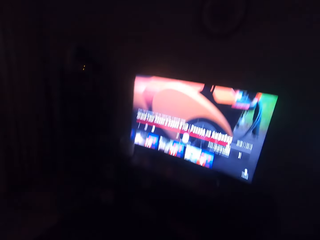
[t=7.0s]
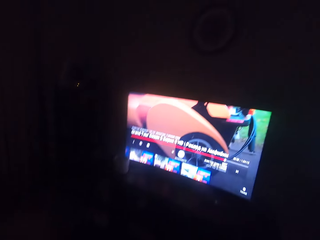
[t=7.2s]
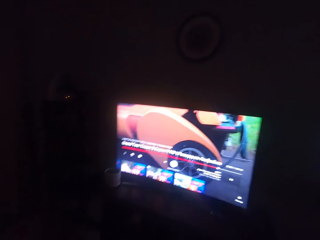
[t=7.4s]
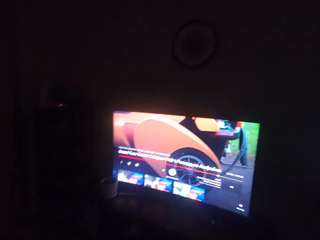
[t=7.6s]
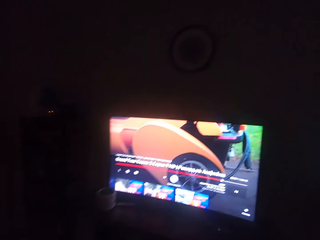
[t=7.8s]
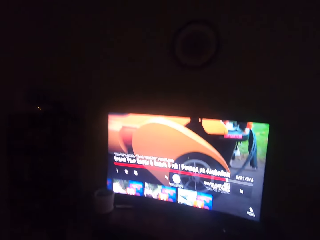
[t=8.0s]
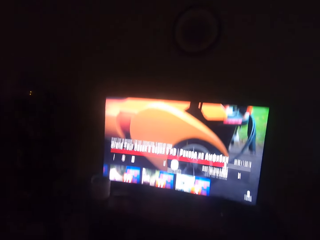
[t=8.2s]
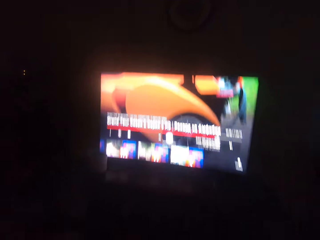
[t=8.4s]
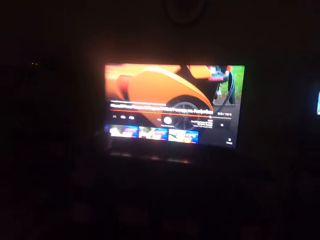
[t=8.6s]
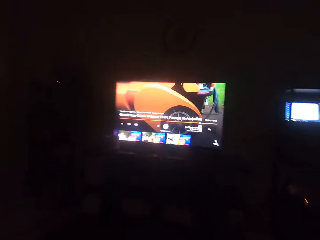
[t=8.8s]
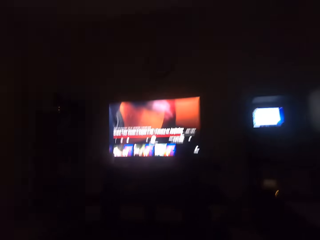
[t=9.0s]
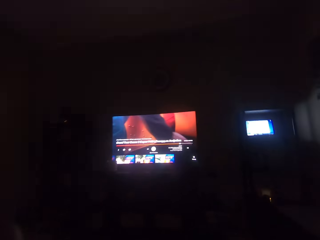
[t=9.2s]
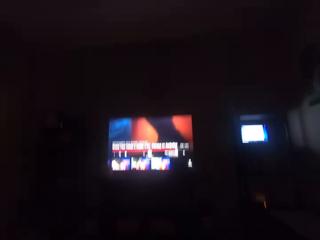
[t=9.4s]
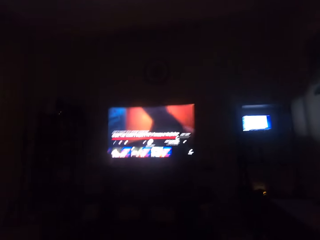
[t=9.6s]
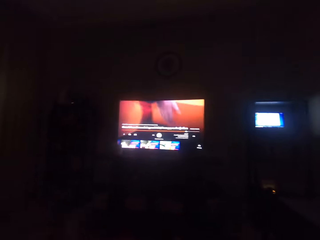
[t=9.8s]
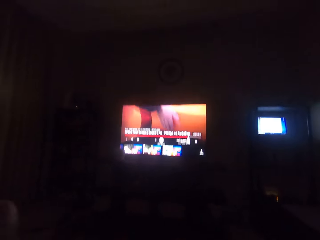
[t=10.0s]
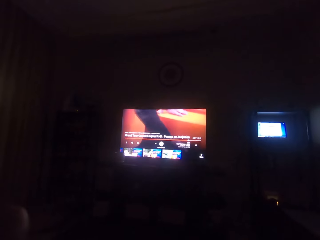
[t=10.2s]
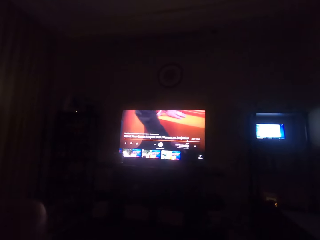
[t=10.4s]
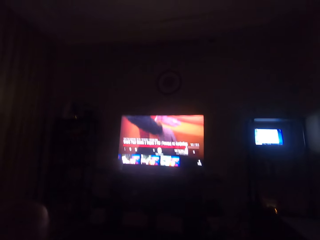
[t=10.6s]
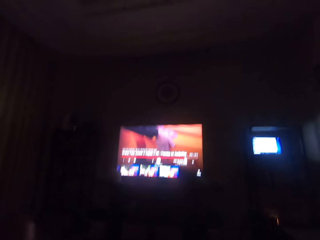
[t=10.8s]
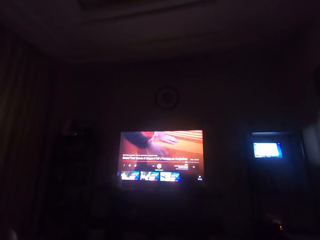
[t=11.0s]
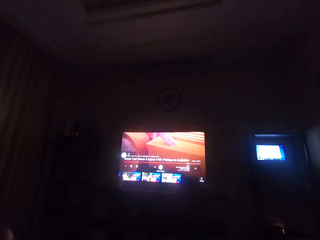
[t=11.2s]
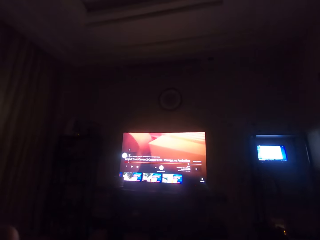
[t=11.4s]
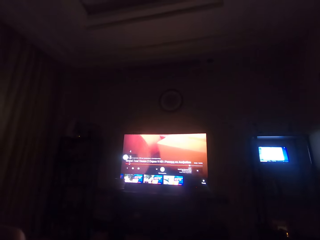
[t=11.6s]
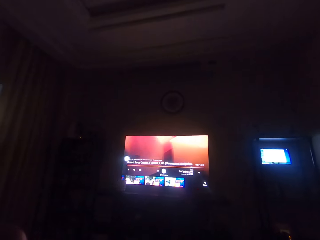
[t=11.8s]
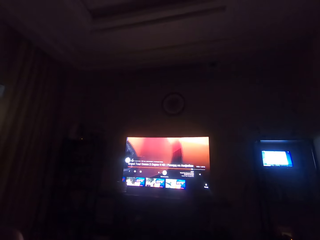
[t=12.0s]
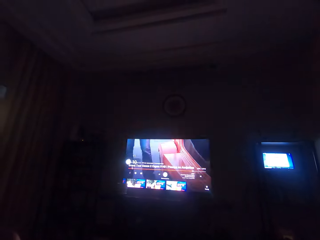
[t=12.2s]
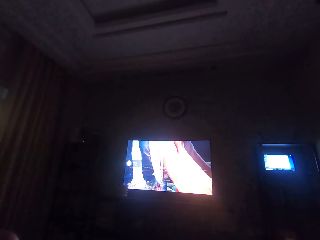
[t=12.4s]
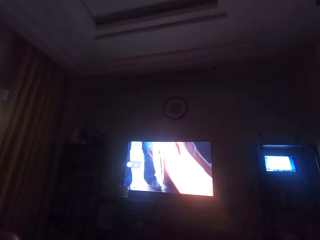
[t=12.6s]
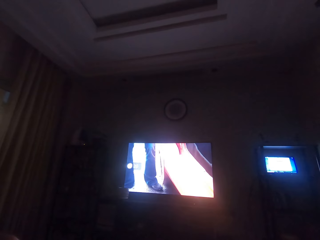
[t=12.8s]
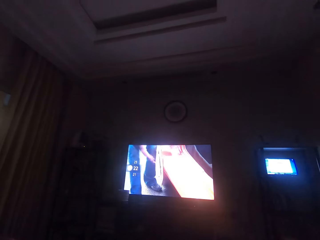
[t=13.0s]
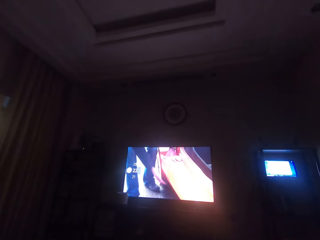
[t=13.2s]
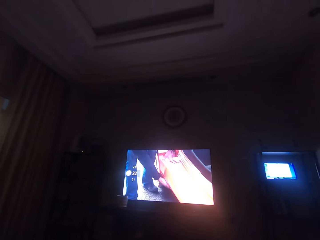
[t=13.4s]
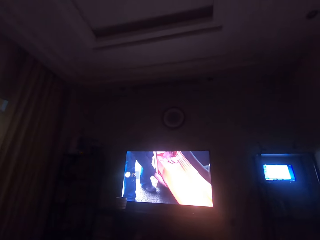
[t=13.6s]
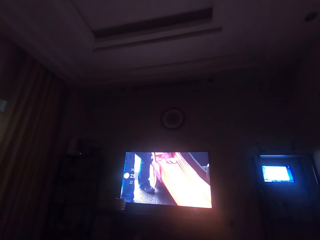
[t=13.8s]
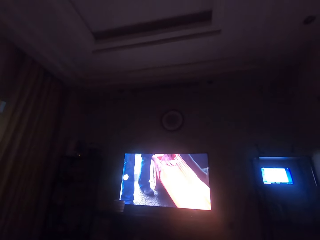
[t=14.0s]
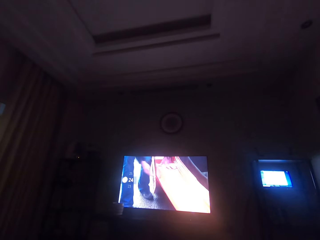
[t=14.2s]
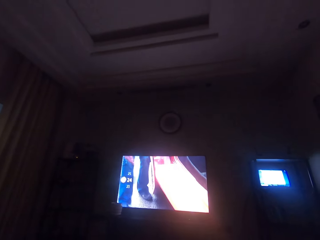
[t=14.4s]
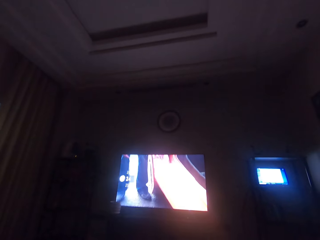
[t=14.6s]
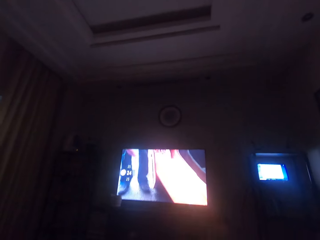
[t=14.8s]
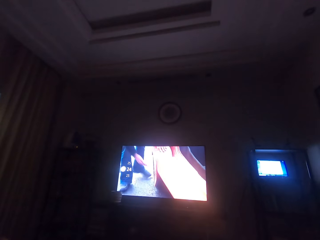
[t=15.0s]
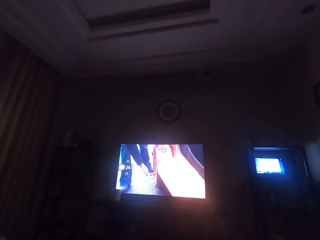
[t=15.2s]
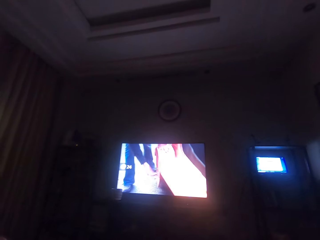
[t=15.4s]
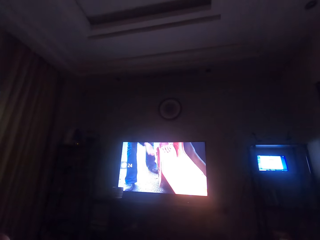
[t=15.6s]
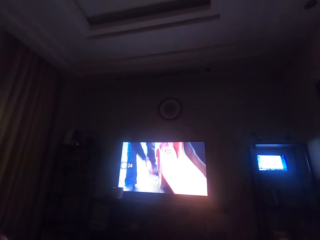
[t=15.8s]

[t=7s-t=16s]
The camera wearer sits on the chair in the room. They watch TV in the room.

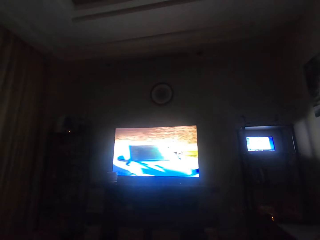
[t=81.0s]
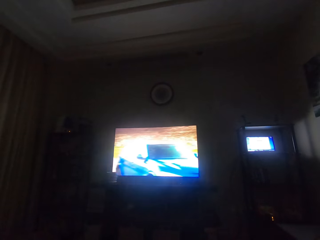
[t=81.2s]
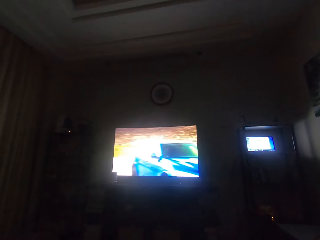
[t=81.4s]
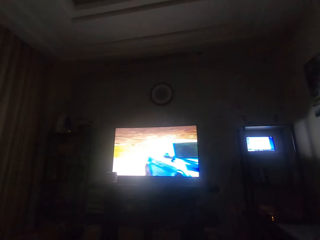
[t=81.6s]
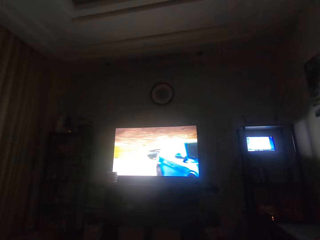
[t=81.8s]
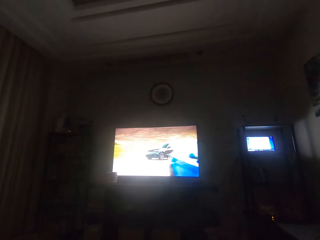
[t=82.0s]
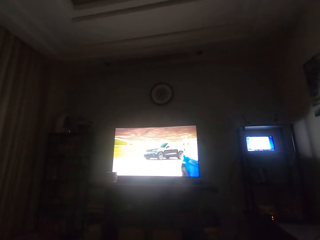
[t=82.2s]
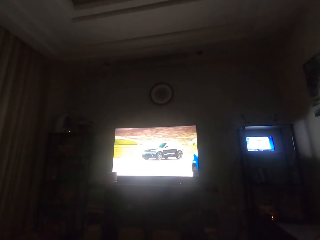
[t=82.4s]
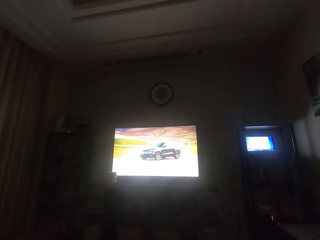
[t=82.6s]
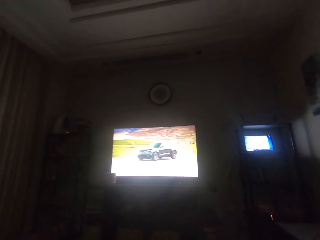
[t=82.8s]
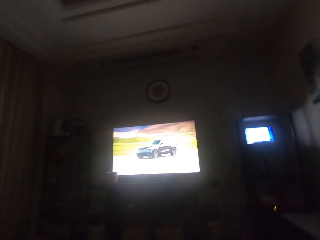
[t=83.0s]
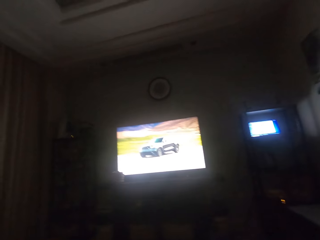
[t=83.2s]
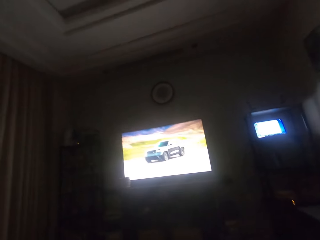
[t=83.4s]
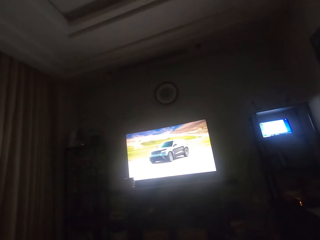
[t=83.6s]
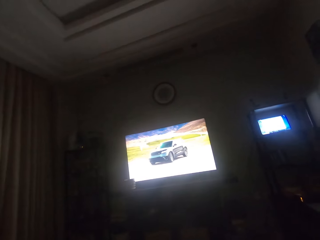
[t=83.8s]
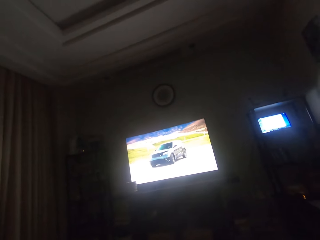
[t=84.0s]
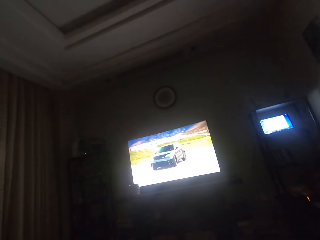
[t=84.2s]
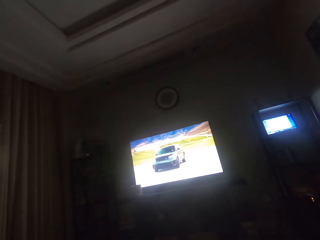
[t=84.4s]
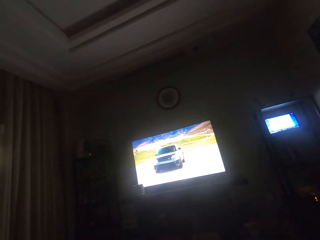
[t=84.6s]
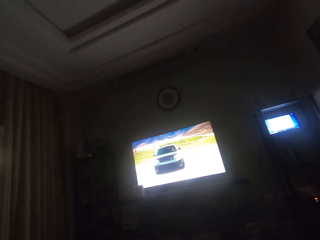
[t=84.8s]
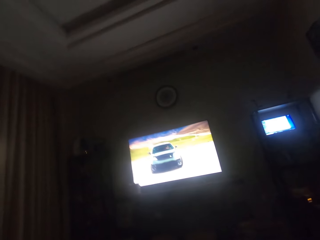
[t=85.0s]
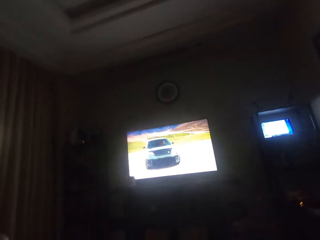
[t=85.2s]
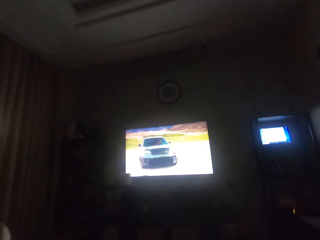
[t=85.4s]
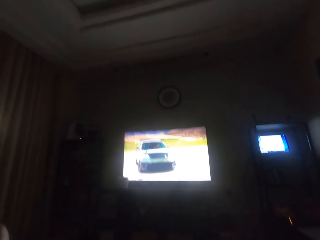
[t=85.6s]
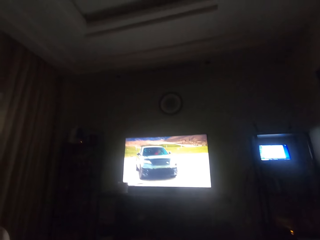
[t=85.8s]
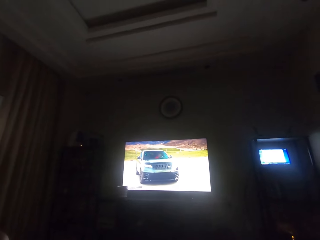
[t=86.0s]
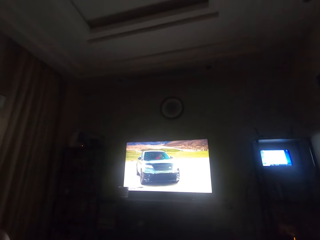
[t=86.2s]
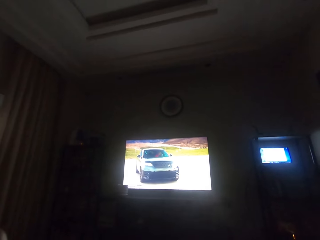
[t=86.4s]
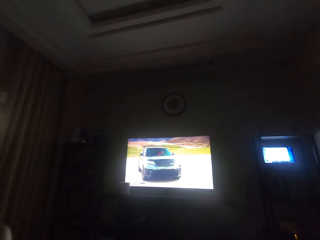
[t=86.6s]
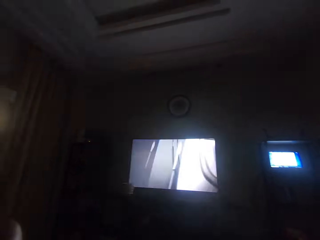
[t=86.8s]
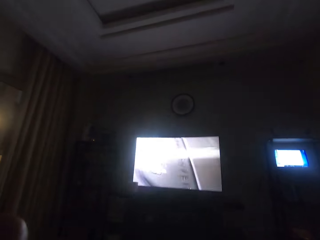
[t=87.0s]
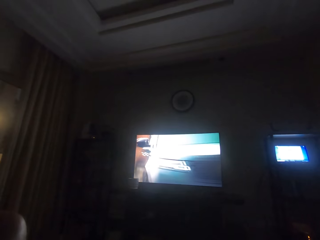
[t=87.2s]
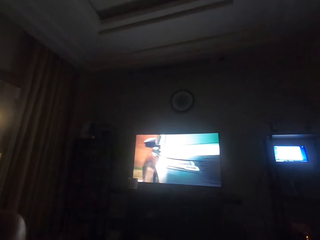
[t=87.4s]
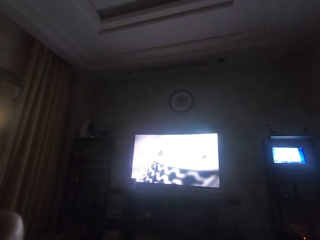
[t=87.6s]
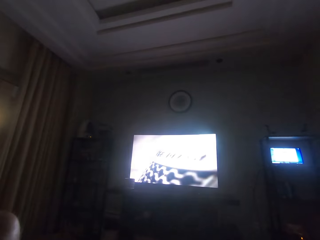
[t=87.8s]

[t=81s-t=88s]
The camera wearer talks out loud to self.

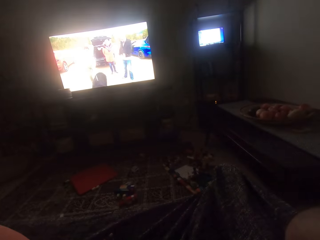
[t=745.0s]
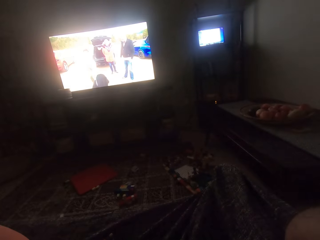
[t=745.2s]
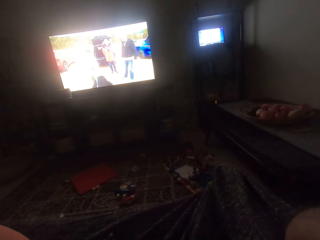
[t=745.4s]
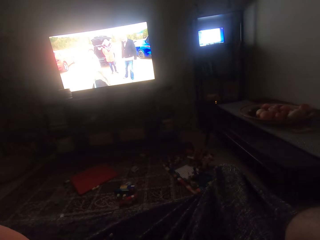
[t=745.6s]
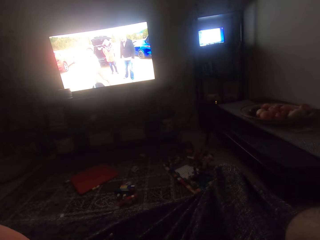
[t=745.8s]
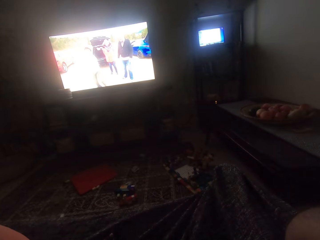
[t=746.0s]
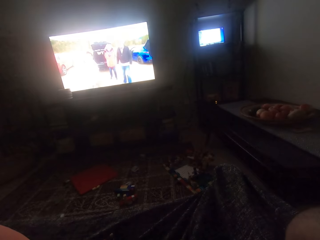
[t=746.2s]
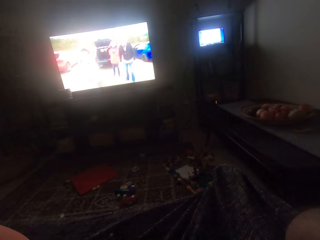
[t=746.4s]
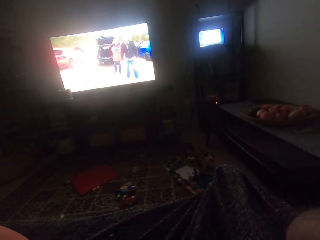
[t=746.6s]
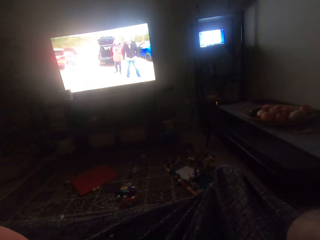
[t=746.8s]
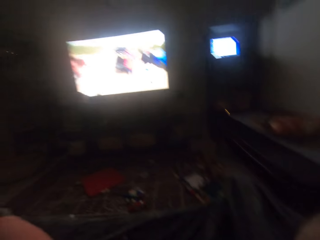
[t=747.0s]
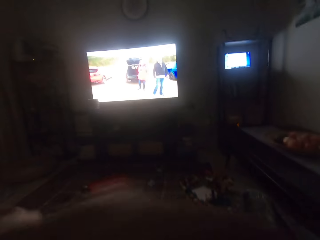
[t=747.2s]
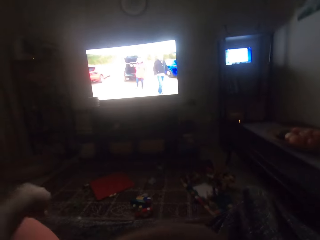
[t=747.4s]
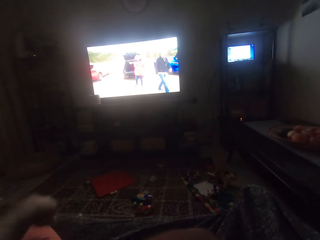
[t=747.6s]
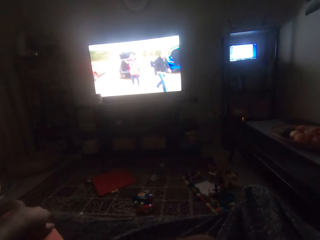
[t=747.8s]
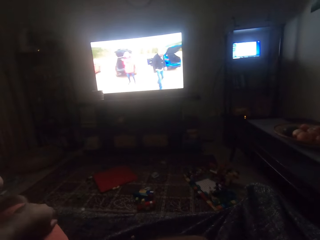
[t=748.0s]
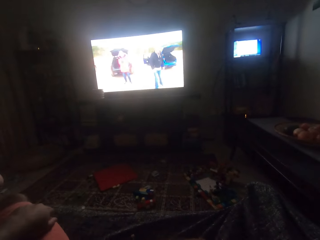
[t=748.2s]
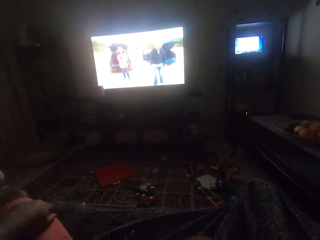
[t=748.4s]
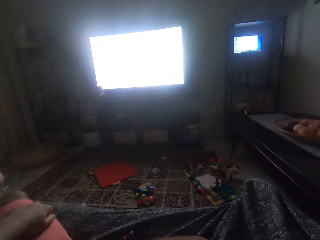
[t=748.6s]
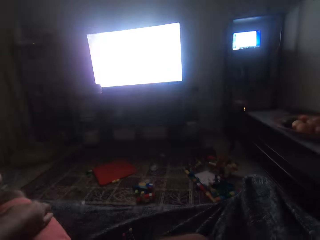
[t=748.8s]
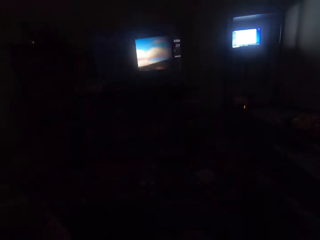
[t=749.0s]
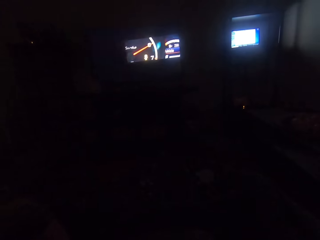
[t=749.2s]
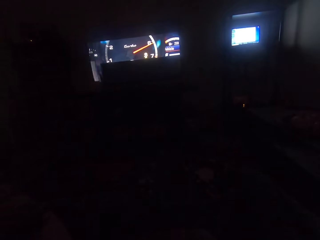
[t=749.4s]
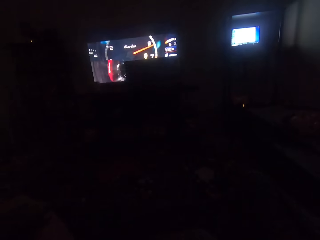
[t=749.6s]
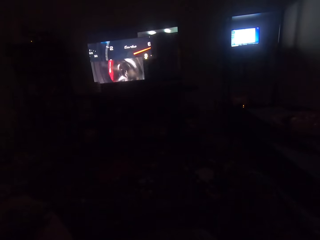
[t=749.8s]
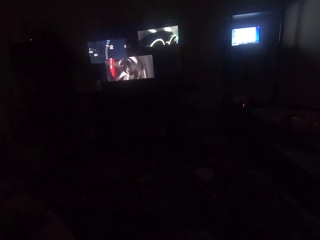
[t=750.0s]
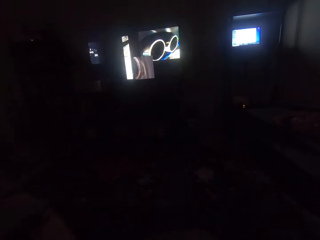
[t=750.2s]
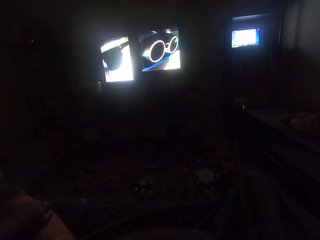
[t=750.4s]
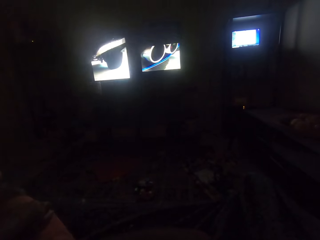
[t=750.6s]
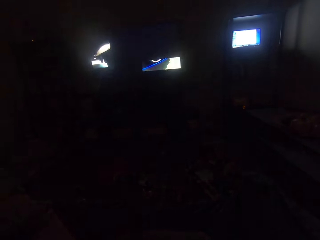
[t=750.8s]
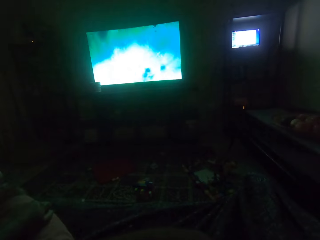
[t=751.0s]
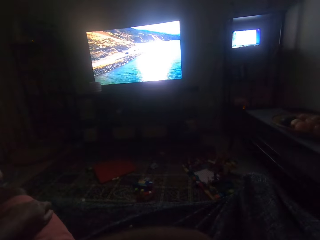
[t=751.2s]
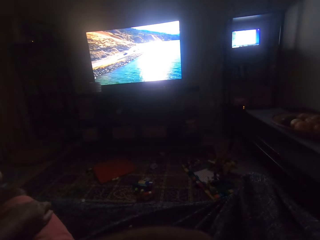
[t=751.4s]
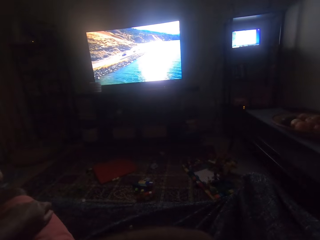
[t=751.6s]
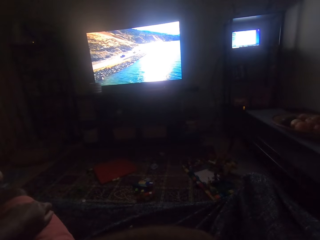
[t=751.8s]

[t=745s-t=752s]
The camera wearer scratches his stomach with his right hand.
